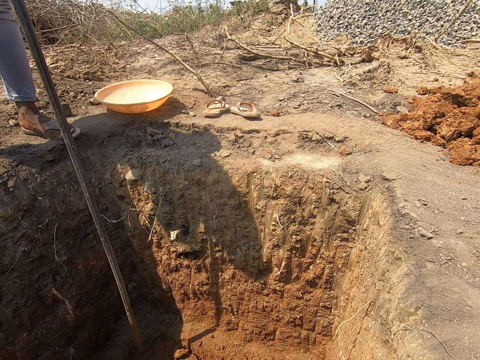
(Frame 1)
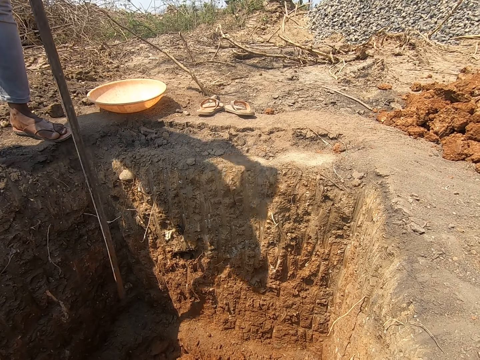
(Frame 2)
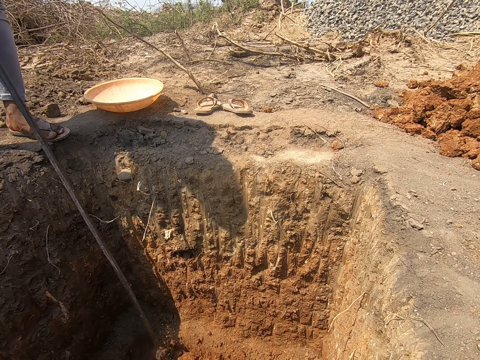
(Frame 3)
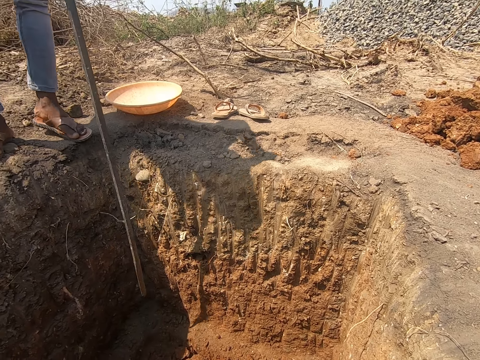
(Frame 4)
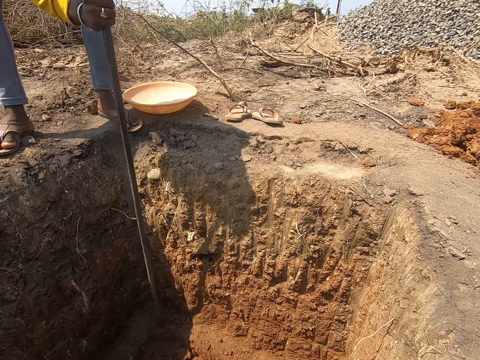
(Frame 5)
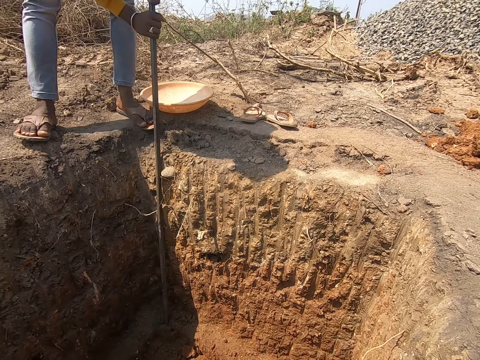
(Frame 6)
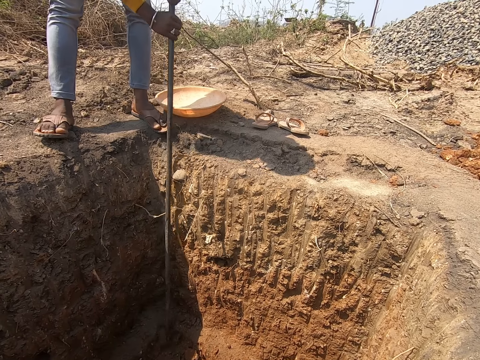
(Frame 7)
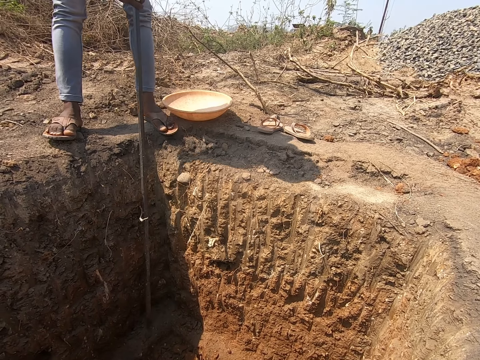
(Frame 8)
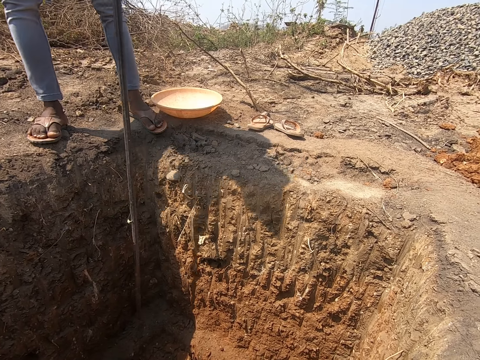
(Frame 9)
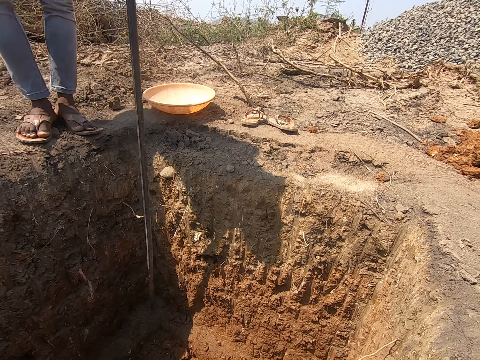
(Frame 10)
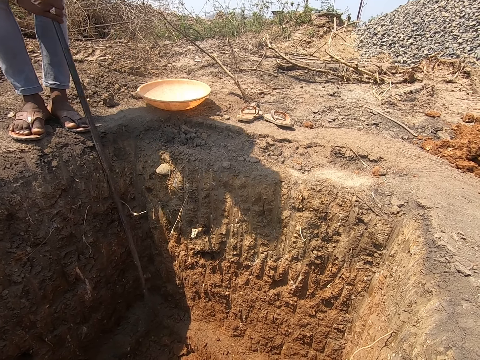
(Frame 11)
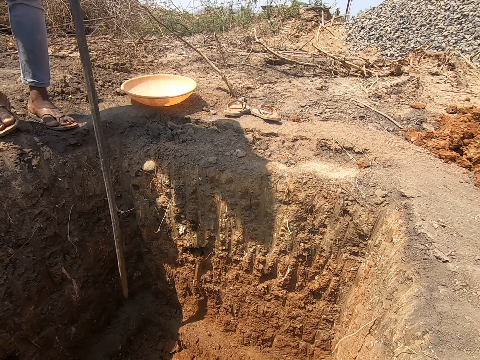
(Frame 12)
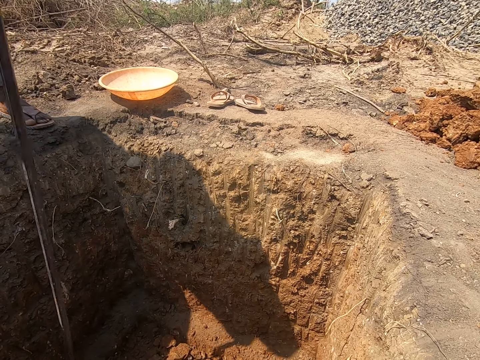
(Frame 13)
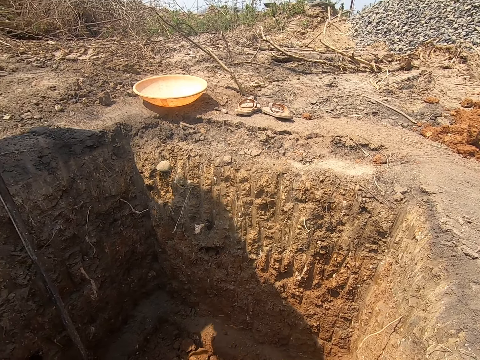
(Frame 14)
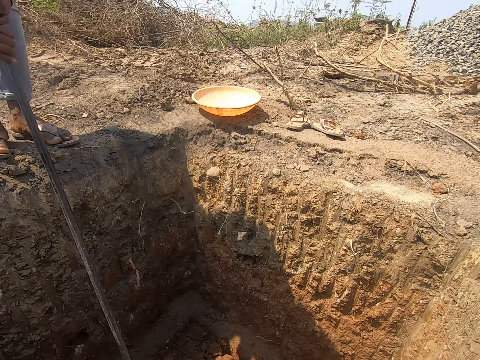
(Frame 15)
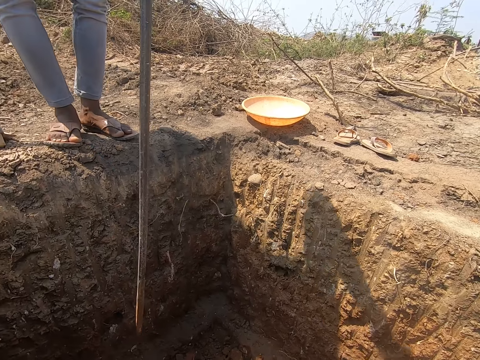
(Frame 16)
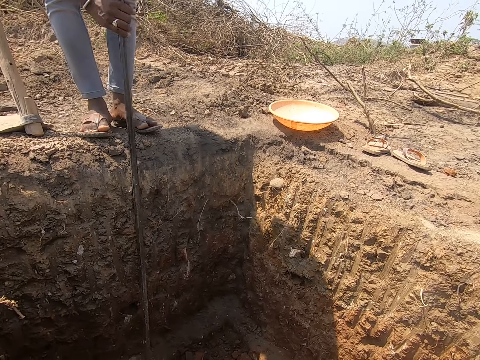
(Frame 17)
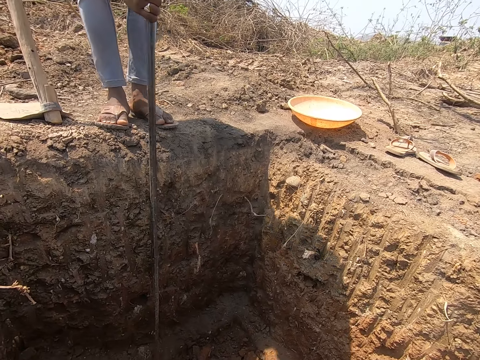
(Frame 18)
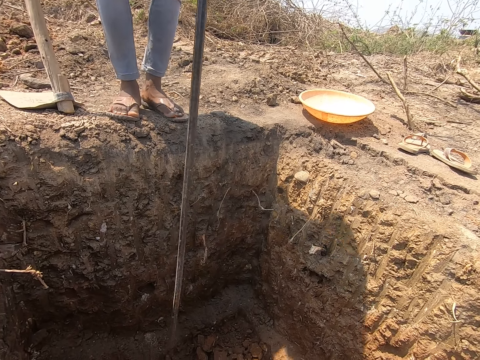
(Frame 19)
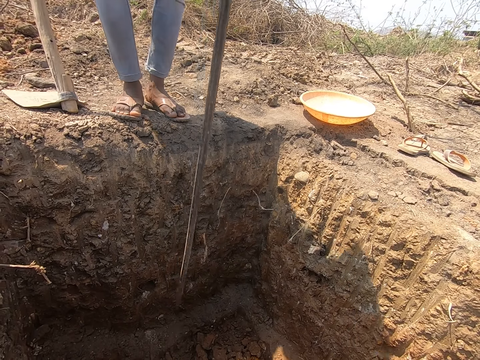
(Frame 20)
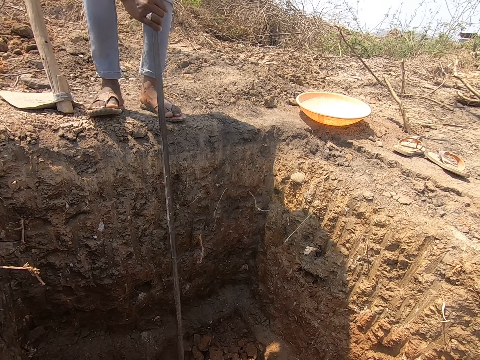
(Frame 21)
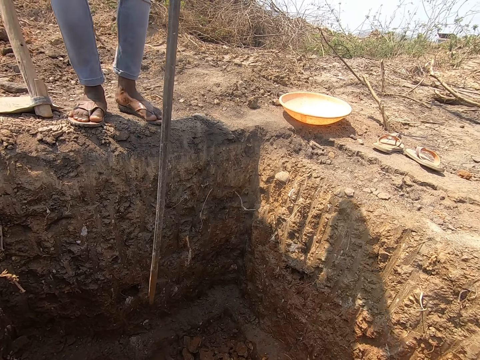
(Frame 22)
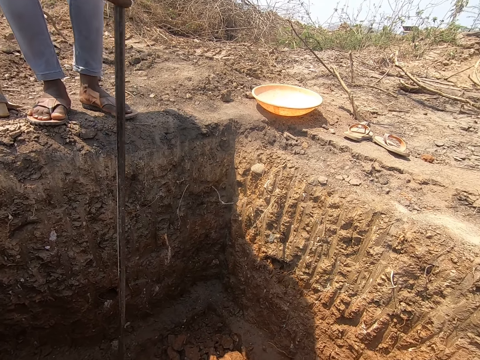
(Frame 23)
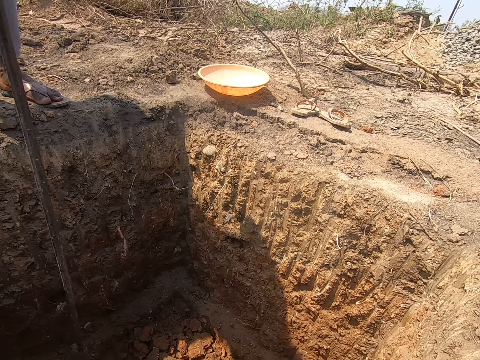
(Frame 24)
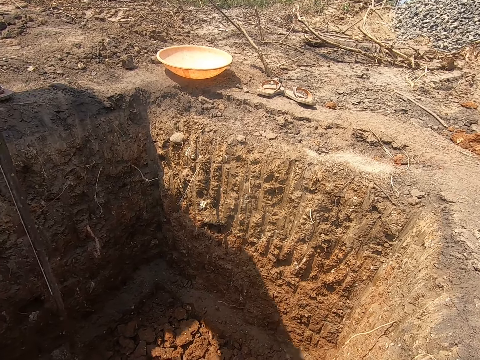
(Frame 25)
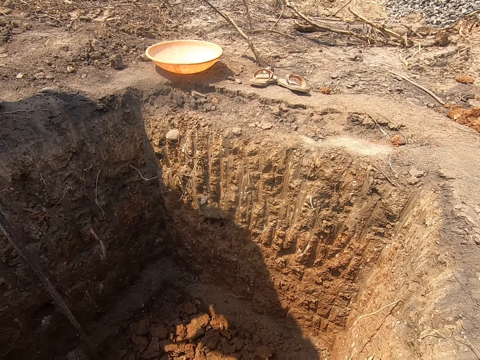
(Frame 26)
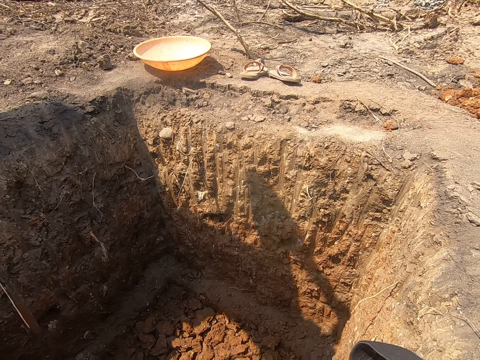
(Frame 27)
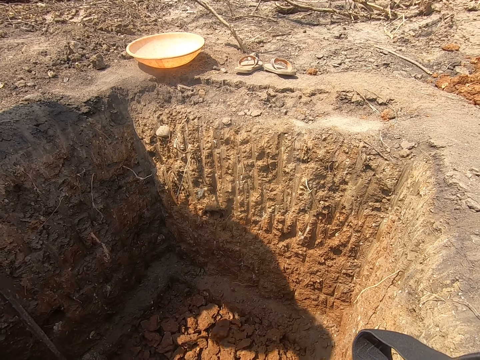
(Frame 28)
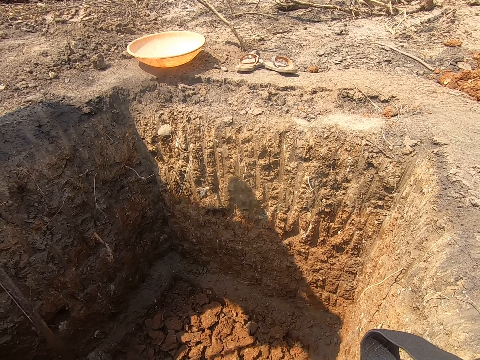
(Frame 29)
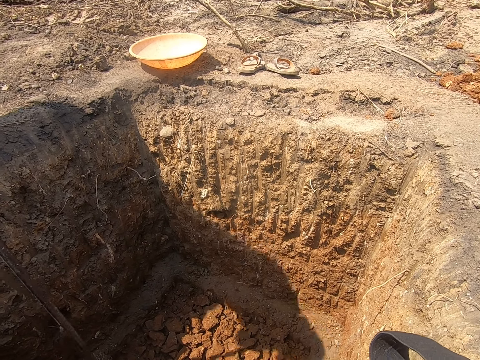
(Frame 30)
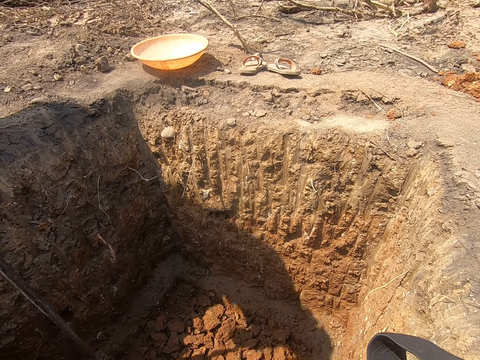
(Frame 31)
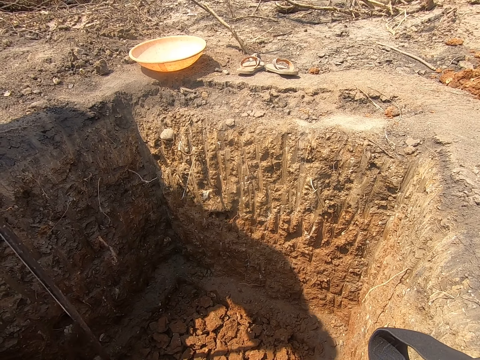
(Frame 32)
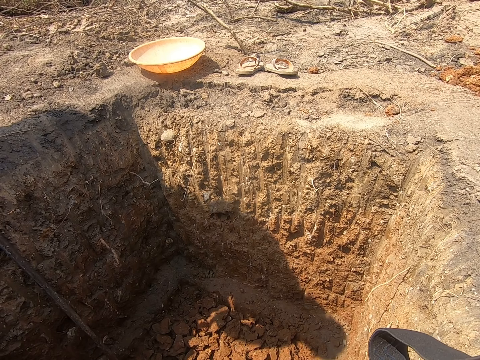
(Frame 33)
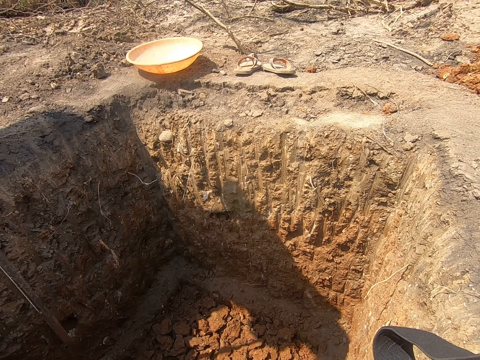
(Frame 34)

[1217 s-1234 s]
A person moves to the side and digs a hole with a digging bar. The camera wearer turns around. The person digs the hole with the digging bar.

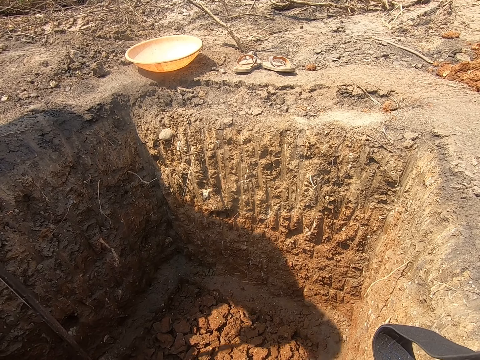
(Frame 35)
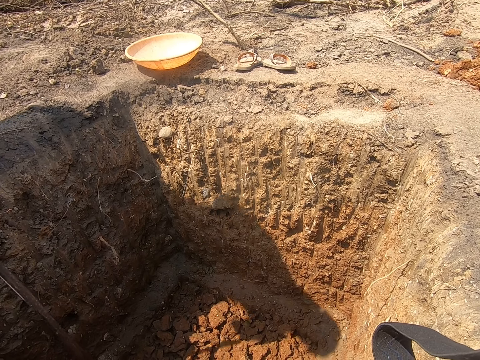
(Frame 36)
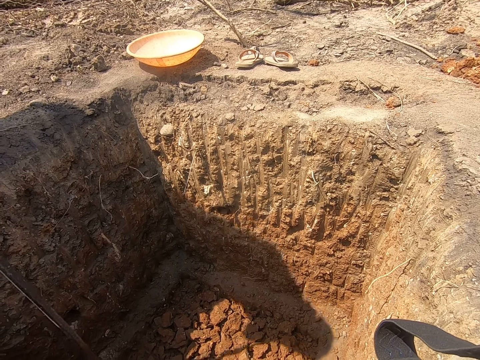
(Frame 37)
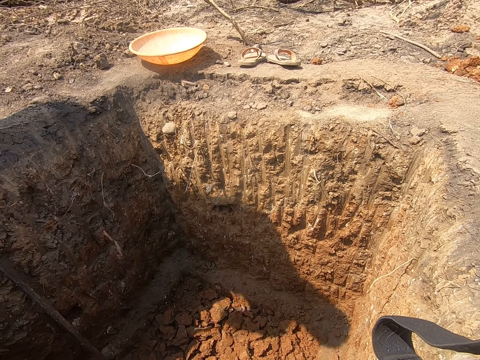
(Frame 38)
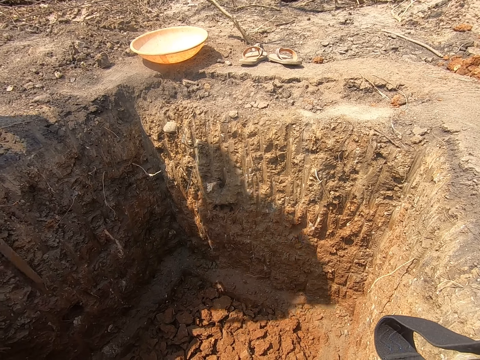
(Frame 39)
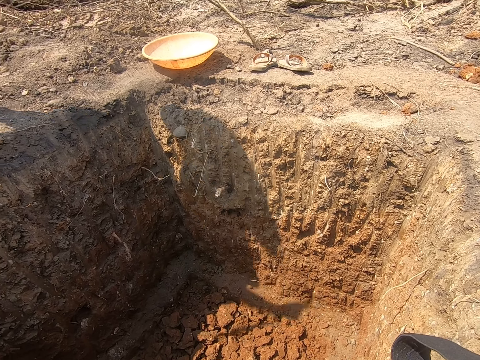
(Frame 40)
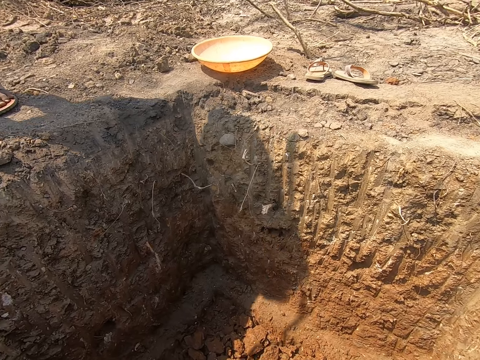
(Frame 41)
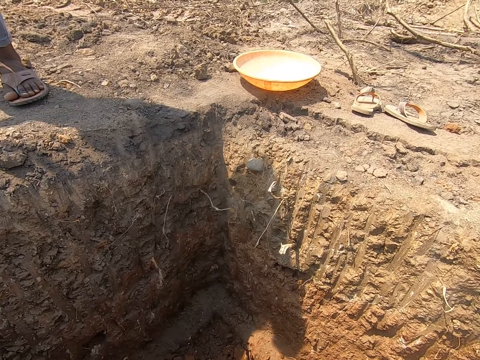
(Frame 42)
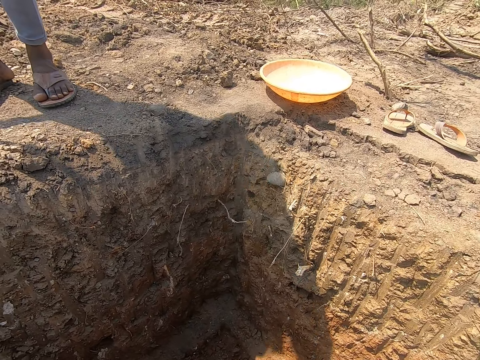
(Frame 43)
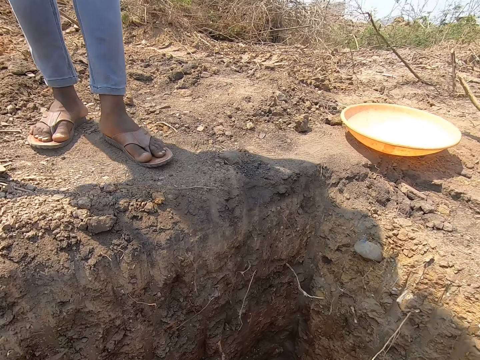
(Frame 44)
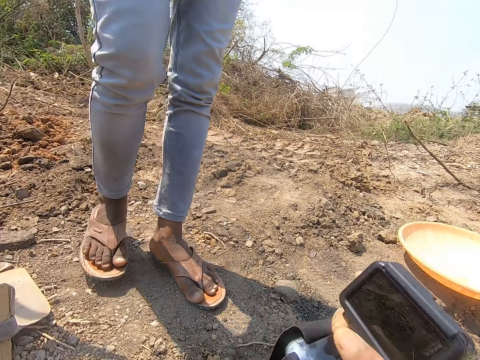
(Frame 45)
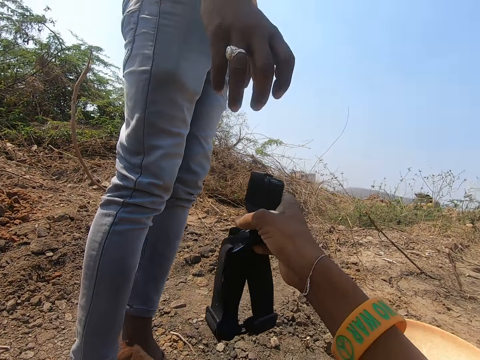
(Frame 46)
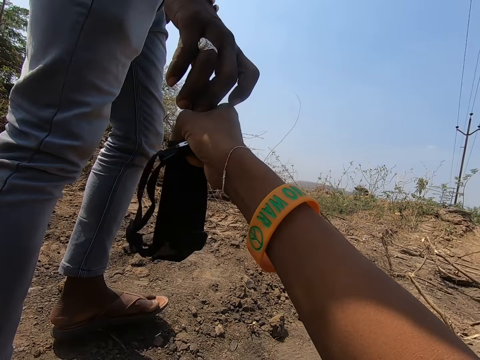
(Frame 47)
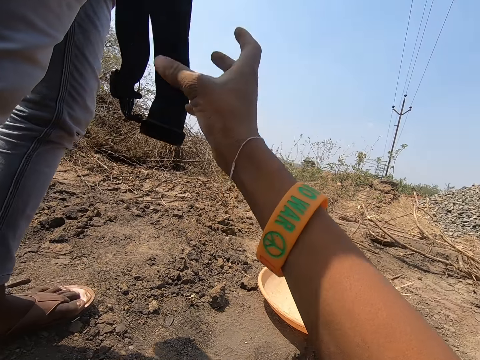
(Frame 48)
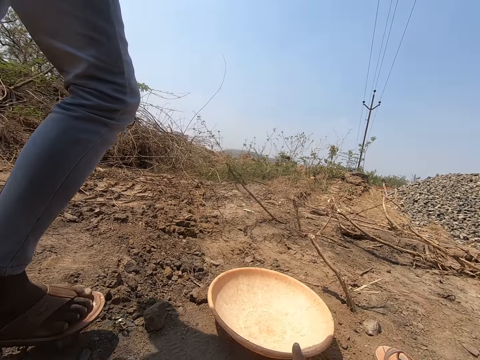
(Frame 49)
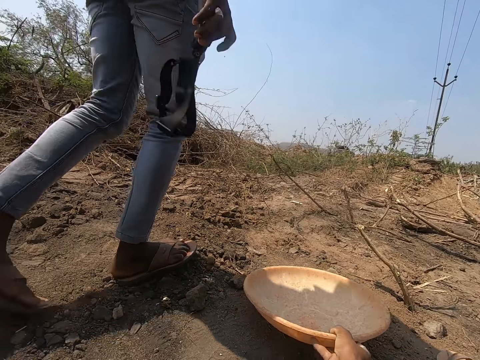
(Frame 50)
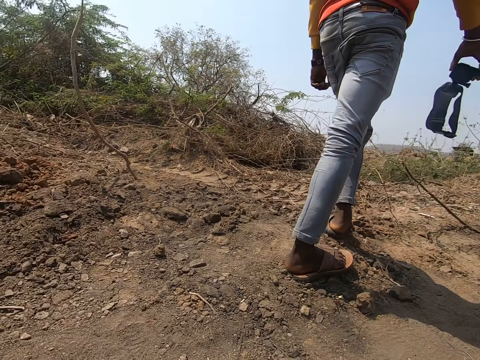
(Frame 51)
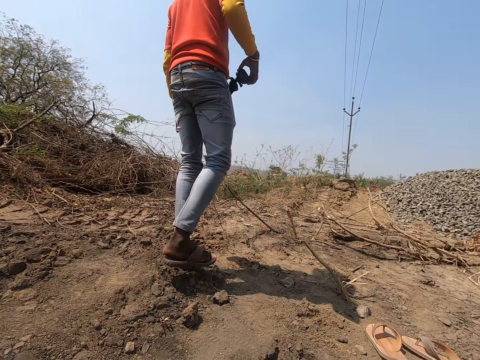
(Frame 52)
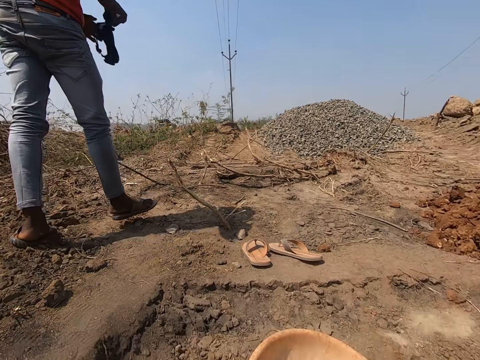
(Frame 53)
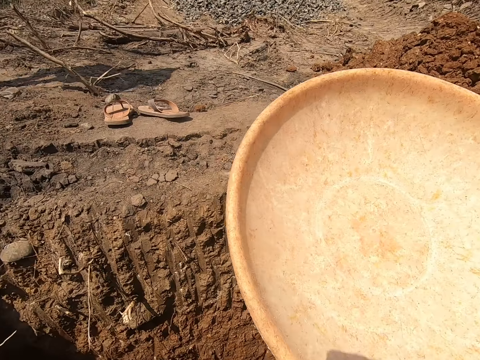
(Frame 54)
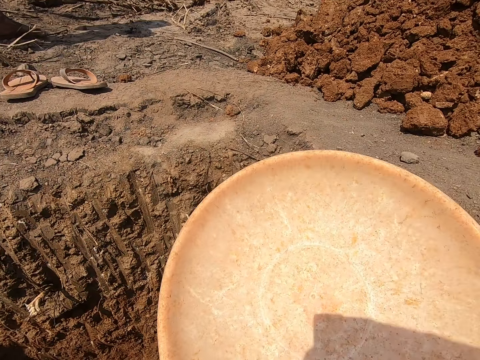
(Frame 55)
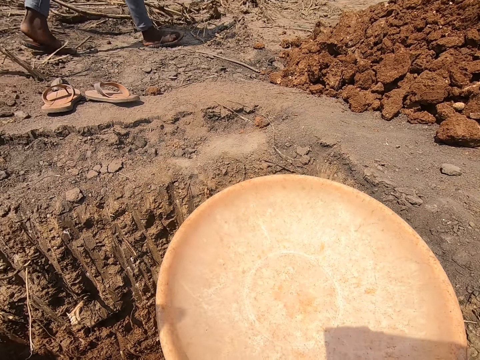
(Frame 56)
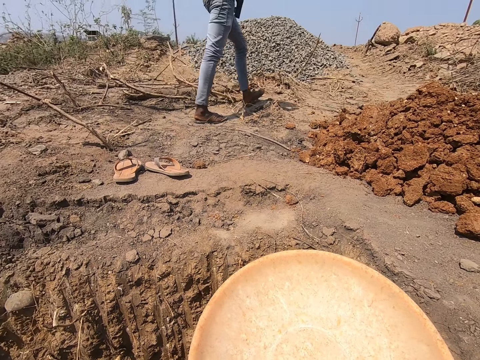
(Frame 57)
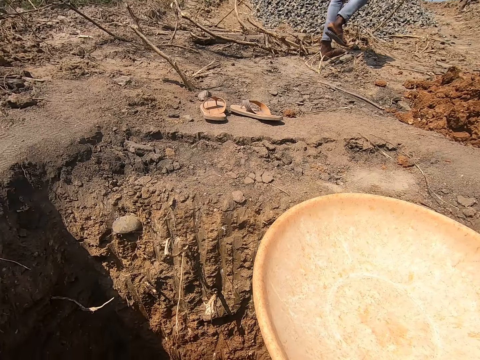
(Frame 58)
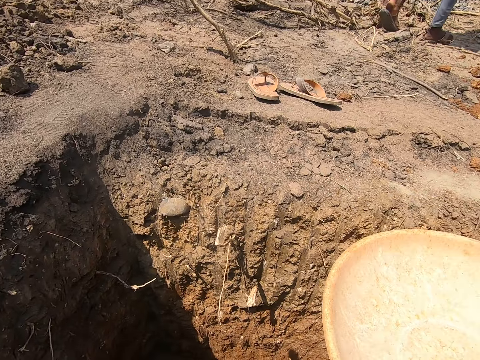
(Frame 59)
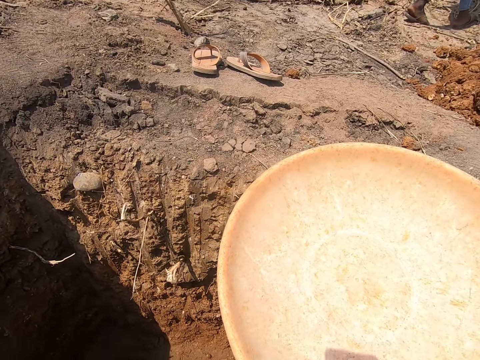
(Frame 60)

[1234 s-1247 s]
The man removes the steel from the ground with his hands. The camera wearer jumps into a pit. He gives a camera to the man with his right hand. He holds the camera. The man holds the camera. The camera wearer picks up a head pan by the well with his right hand. The man walks around. The camera wearer holds a tray. The man walks around.
